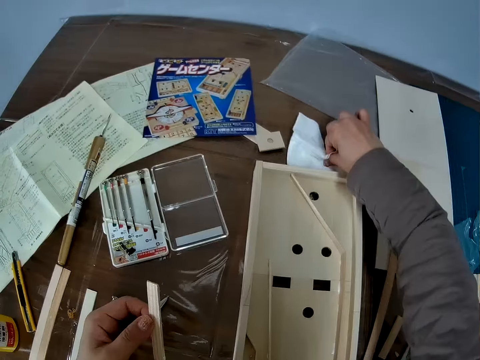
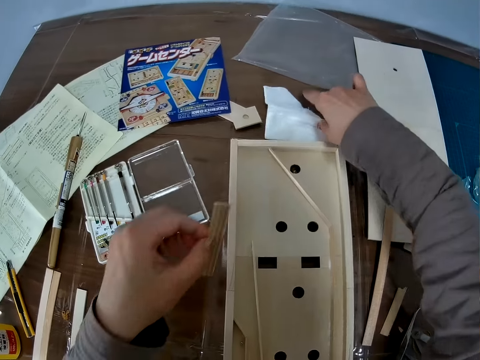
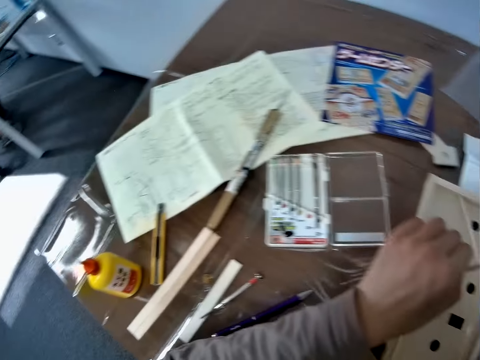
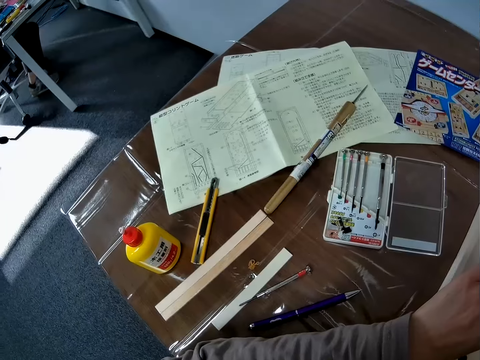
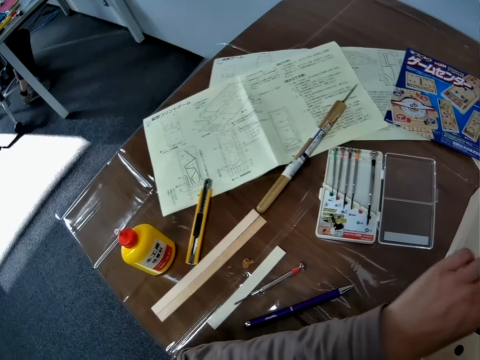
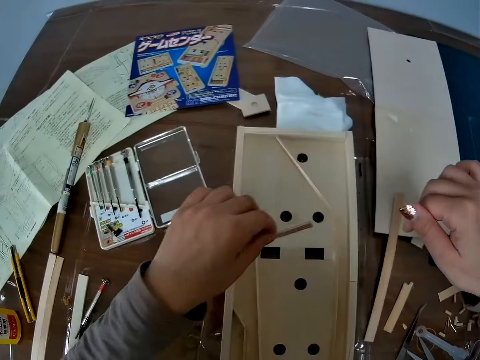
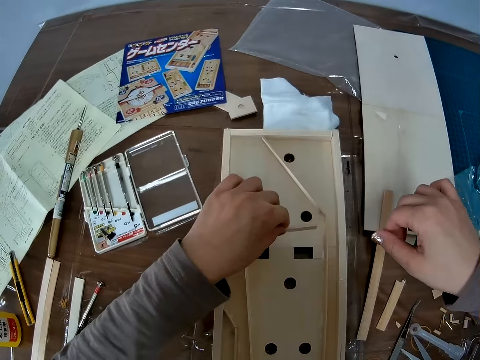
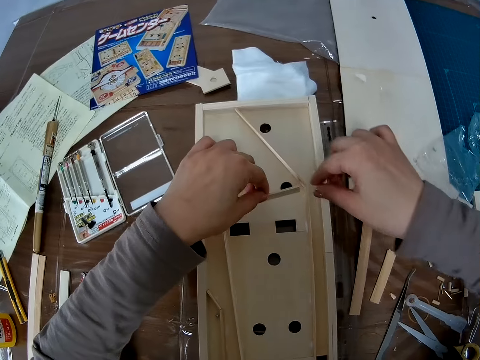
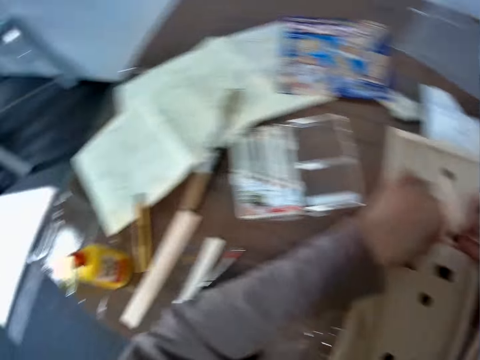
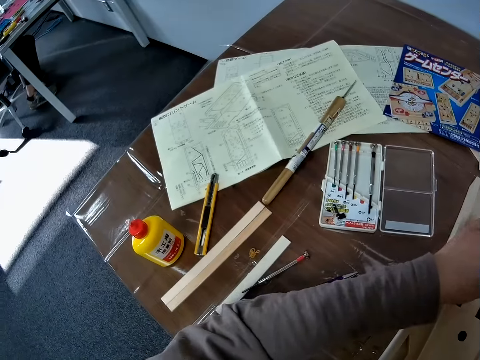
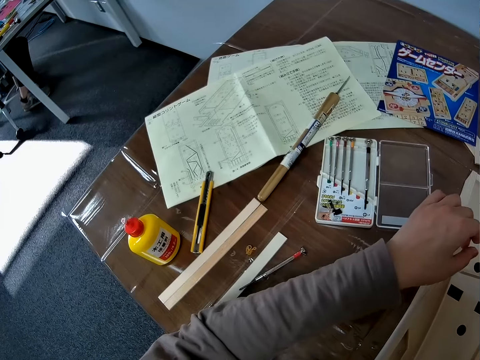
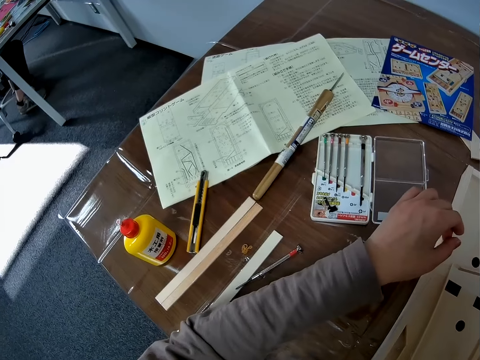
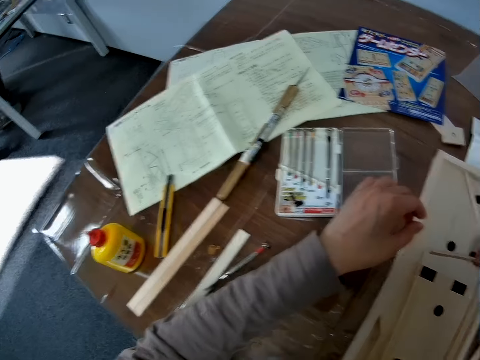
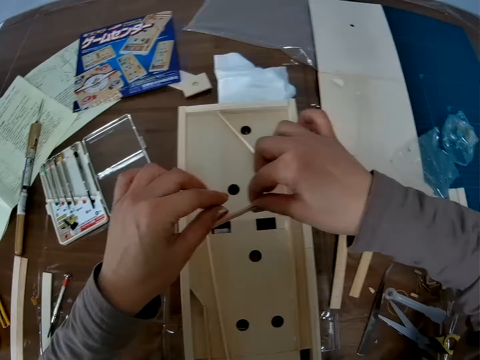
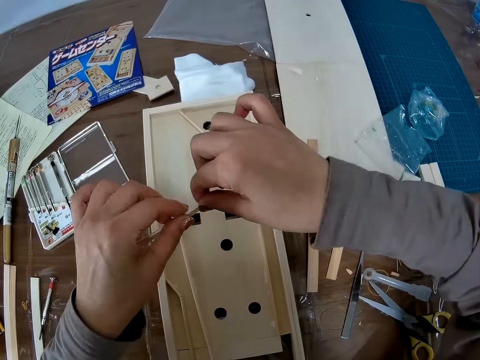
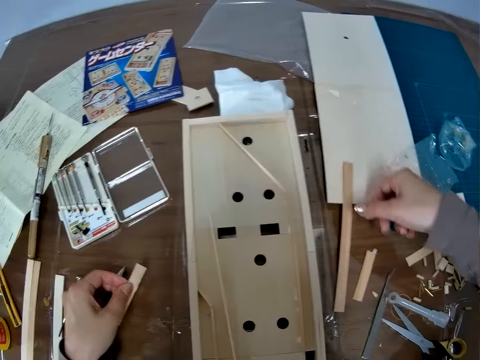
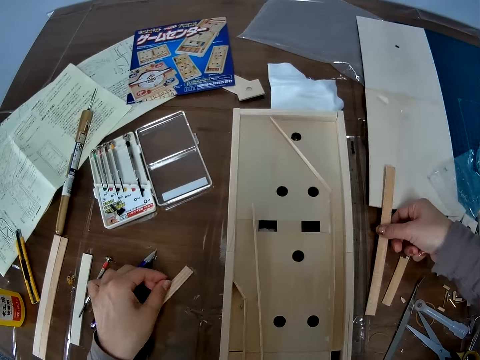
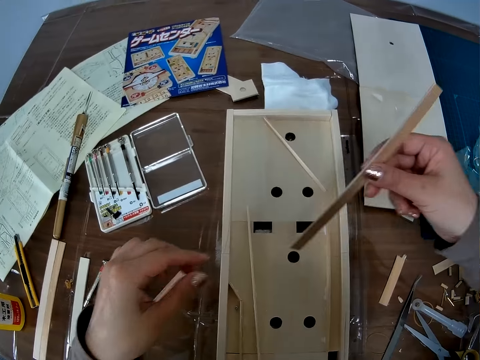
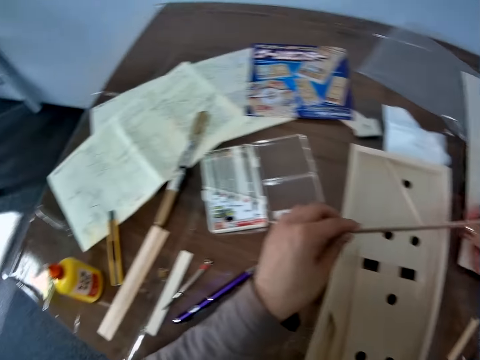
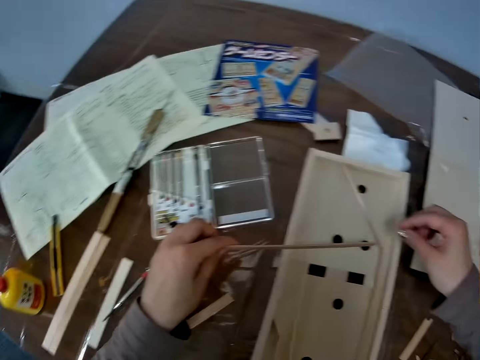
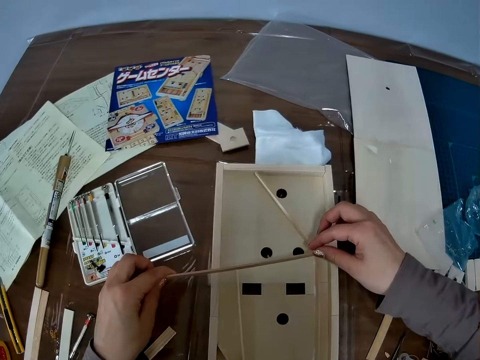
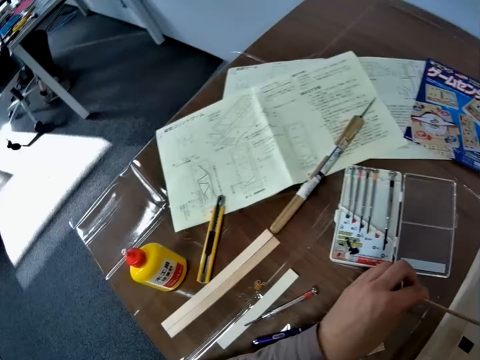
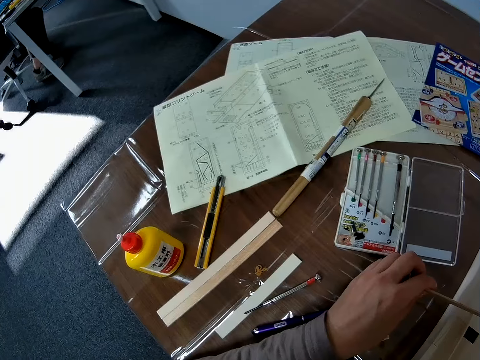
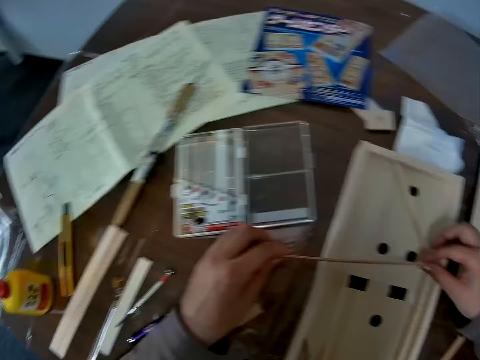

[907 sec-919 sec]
The camera wearer cleans her hand with a tissue paper. She holds a piece of wood or wood craft material. She adjusts the piece of wood in the wooden craft. She drops the piece of wood on the table. She picks up the piece of wood beside the wooden craft. She holds the wood craft material.

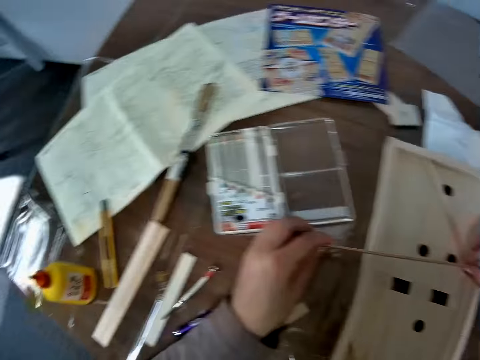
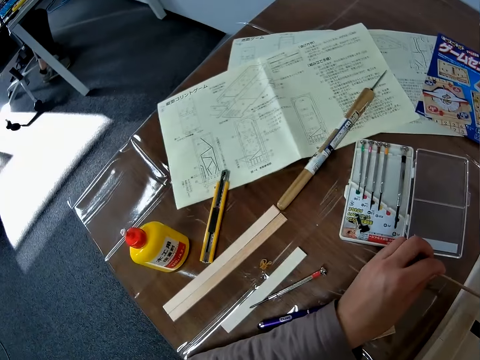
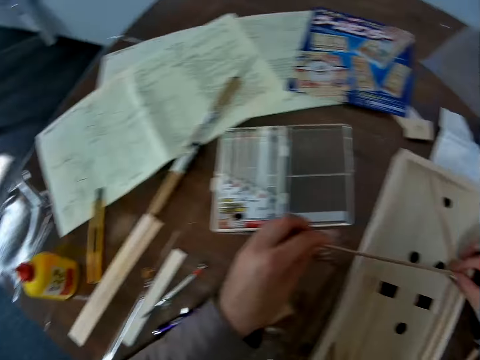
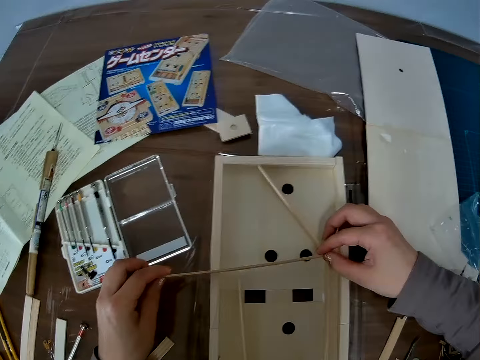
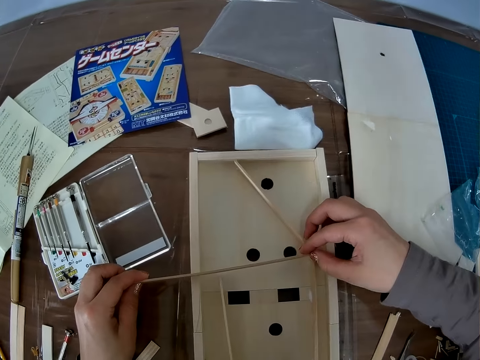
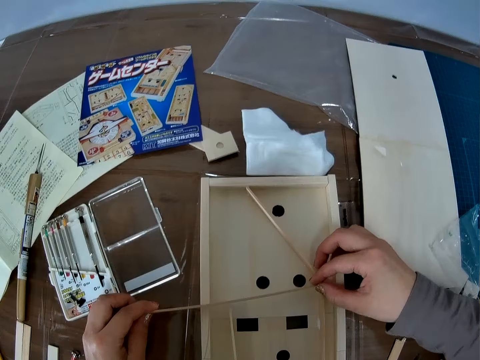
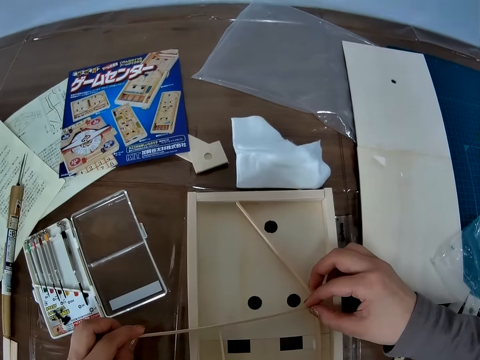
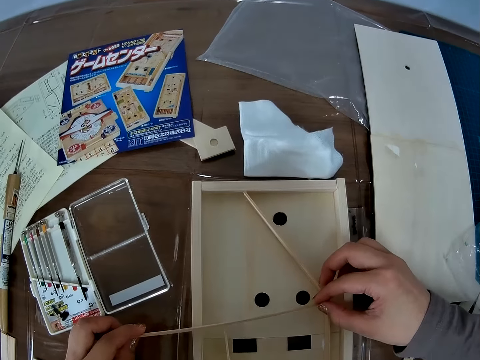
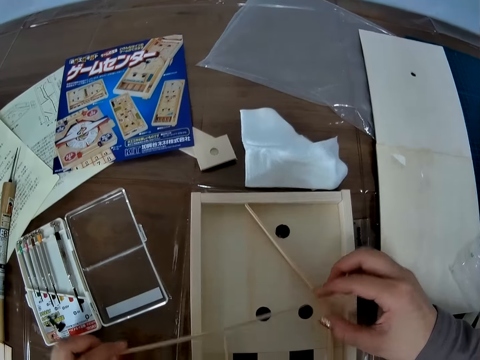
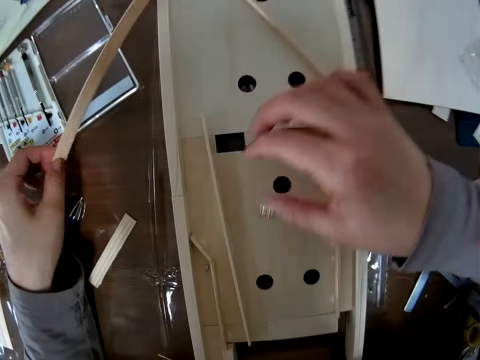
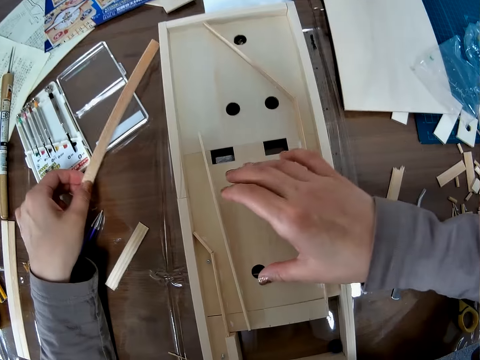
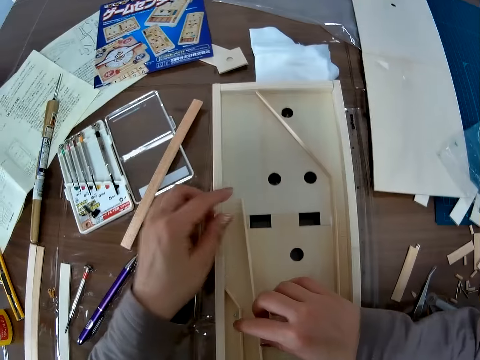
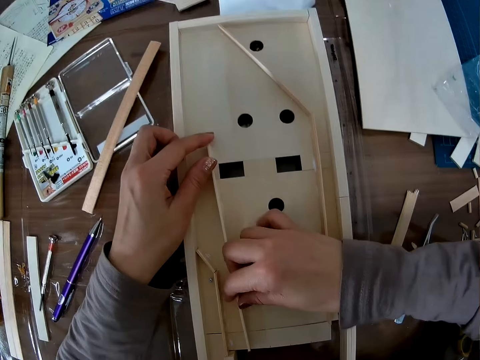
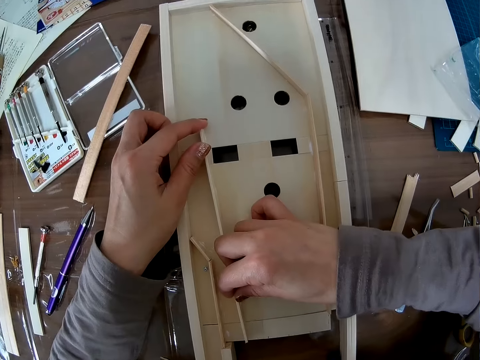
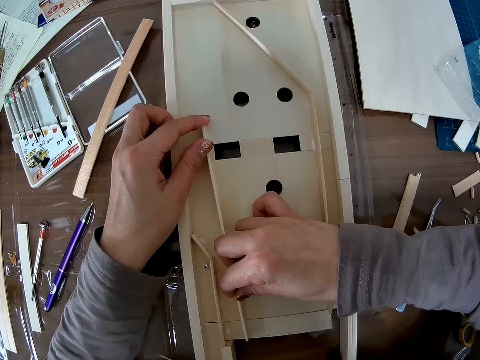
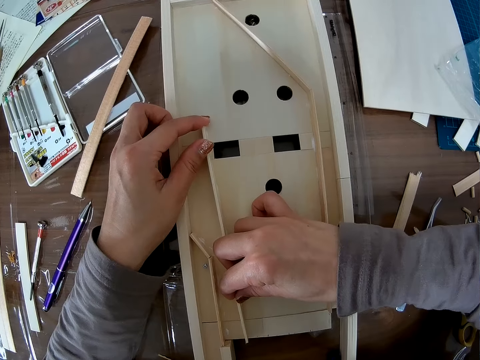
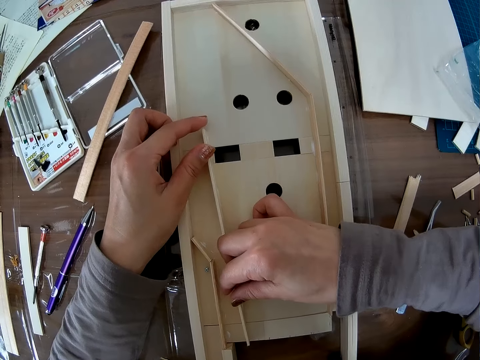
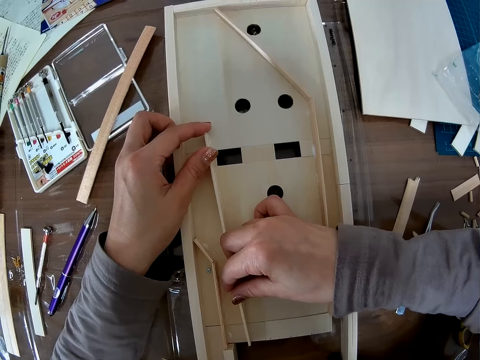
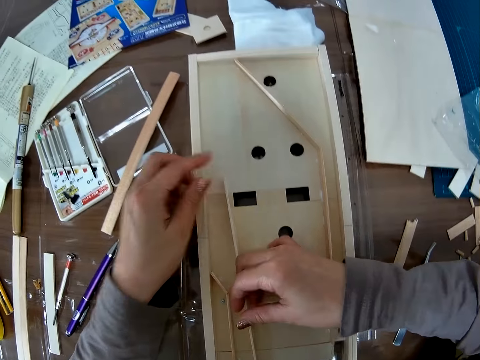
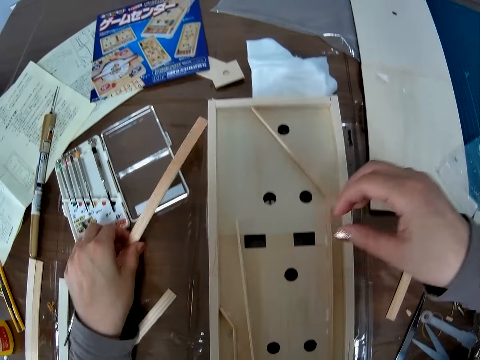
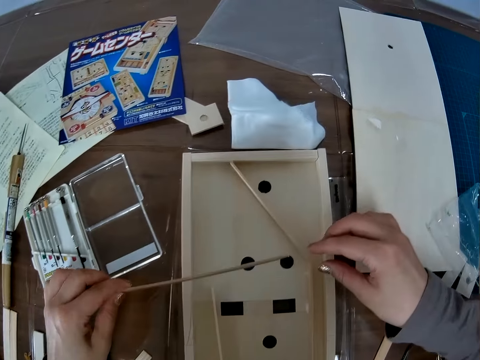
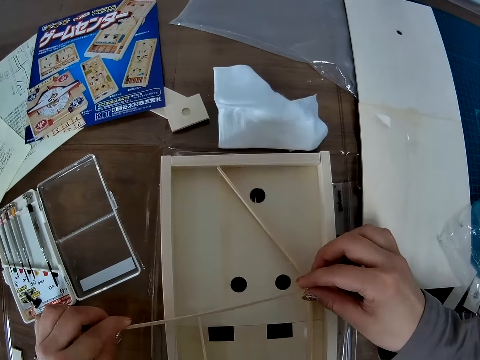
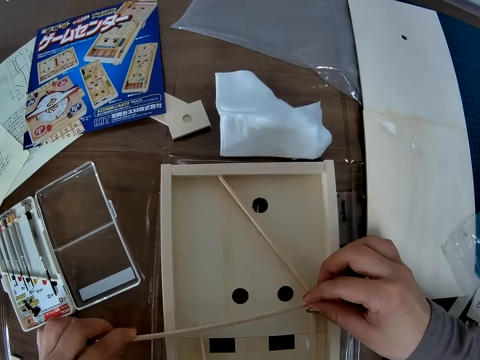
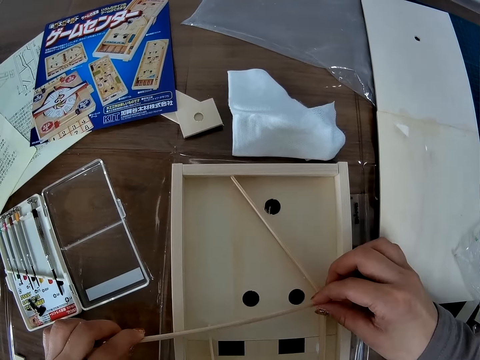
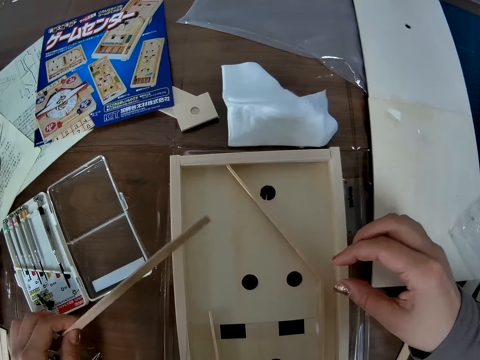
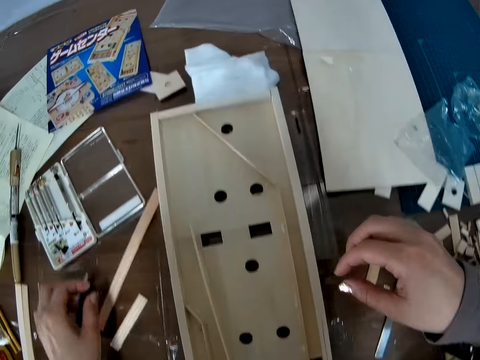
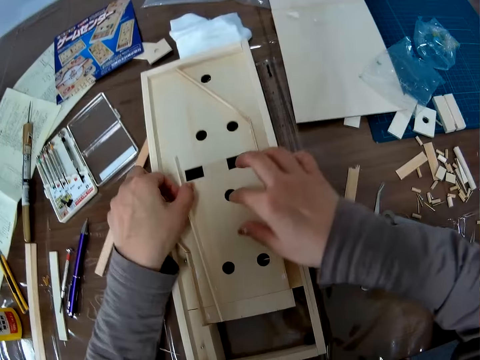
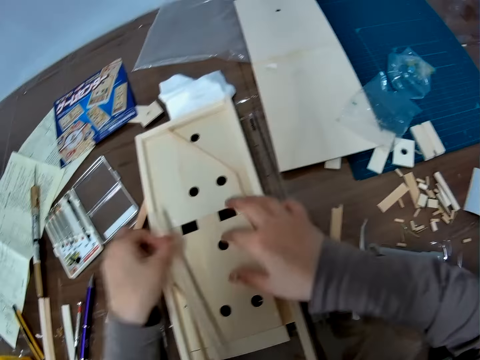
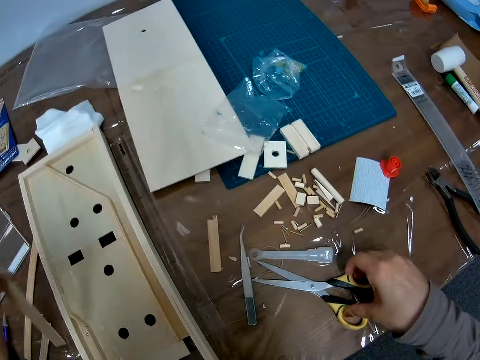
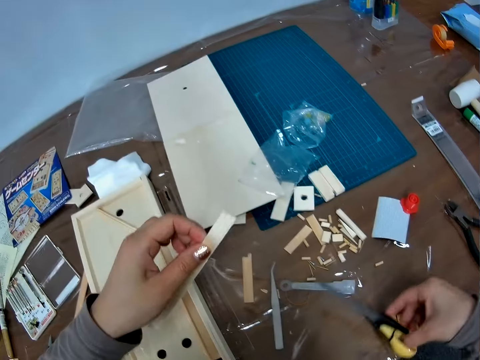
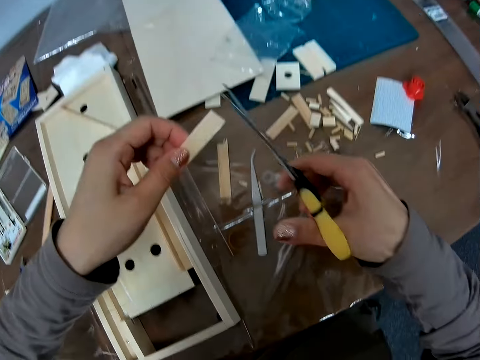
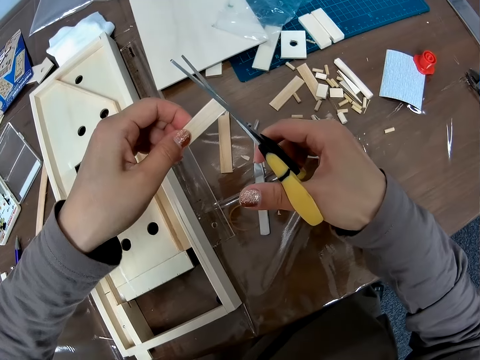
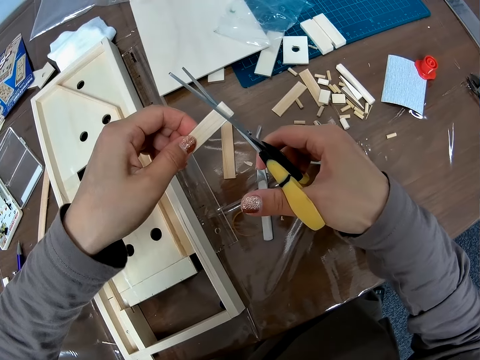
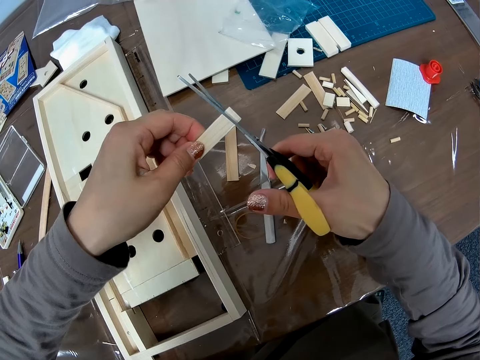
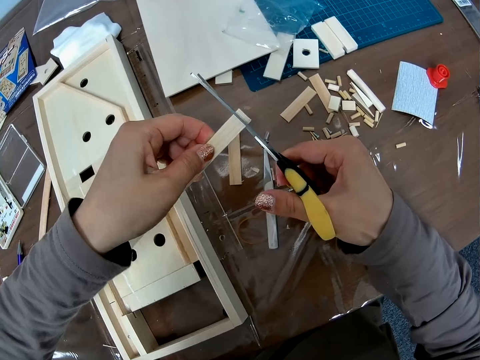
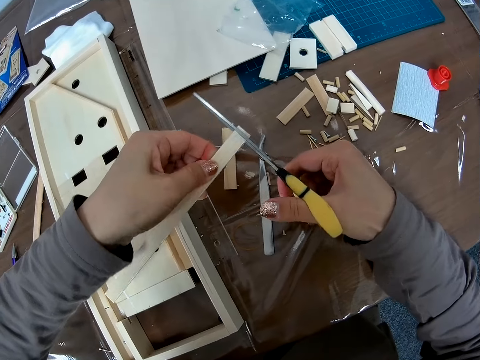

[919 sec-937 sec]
The camera wearer places the piece of wood or wood craft material in the wooden craft. They drop the piece of wood on the table and adjust the piece of wood in the wooden craft or pucket game board craft. They pick up the piece of wood on the table and hold the wood craft material. They place the piece of wood in the wooden craft and drop back the piece of wood on the table. They pick the wood craft material, adjust the piece of wood in the wooden craft, and drop the wood craft material. They pick up a pair of scissors on the table and cut the piece of wood with the scissors.
